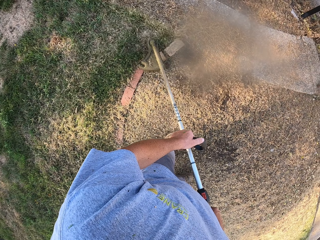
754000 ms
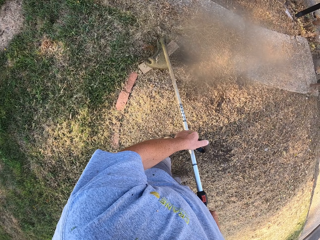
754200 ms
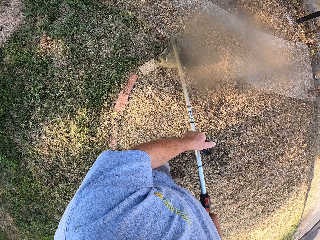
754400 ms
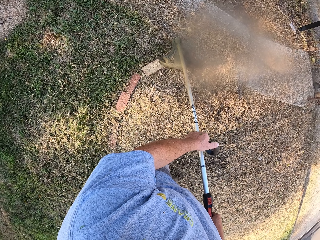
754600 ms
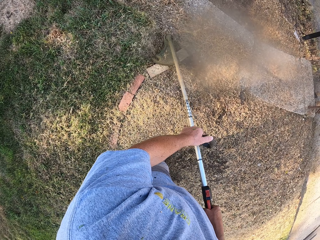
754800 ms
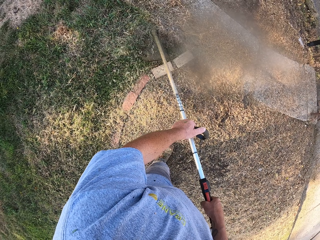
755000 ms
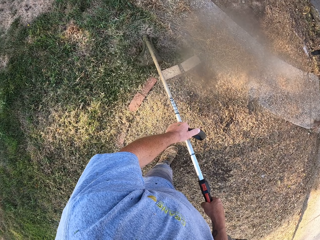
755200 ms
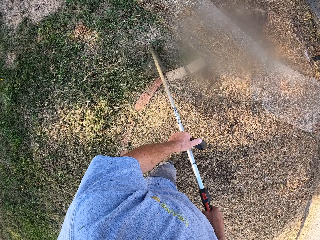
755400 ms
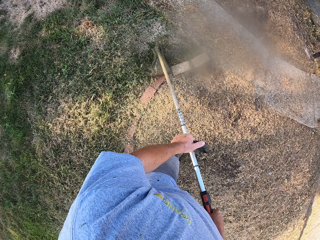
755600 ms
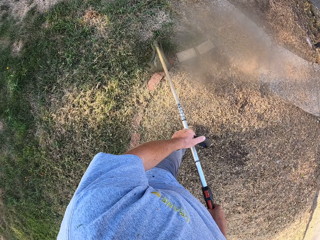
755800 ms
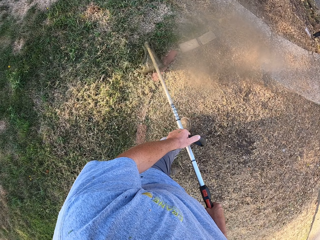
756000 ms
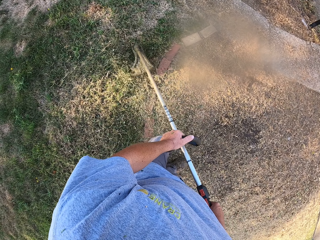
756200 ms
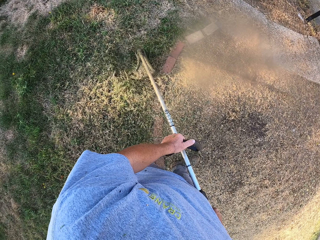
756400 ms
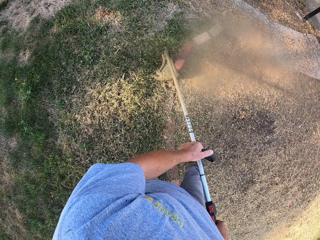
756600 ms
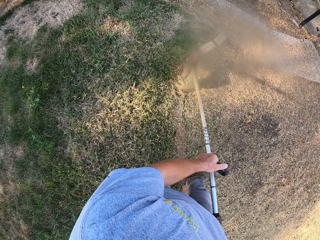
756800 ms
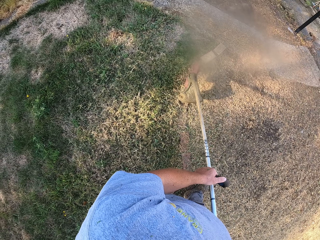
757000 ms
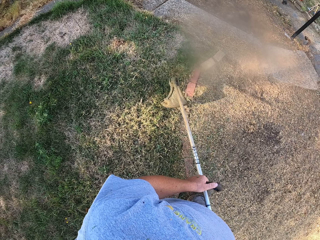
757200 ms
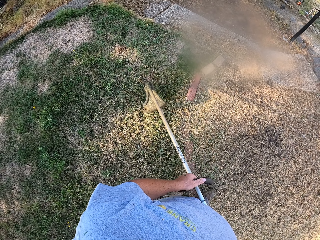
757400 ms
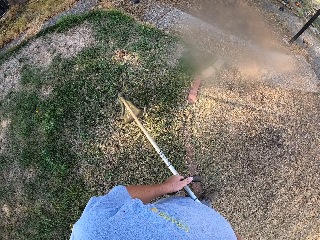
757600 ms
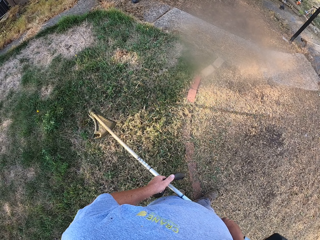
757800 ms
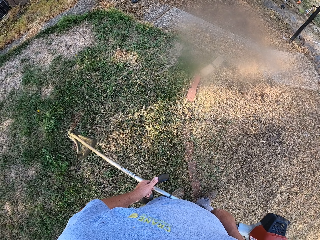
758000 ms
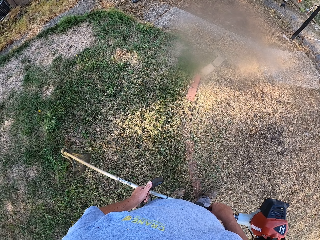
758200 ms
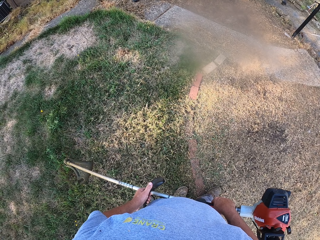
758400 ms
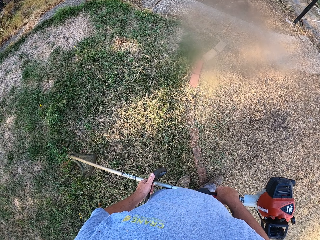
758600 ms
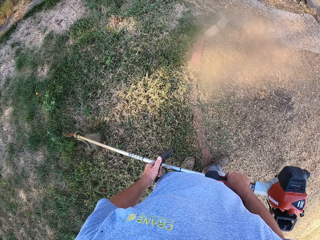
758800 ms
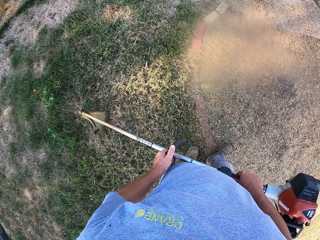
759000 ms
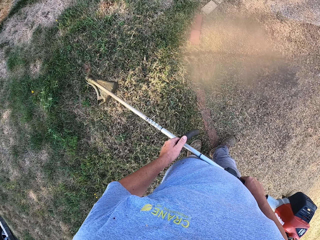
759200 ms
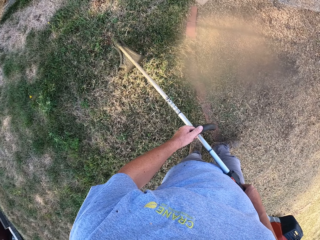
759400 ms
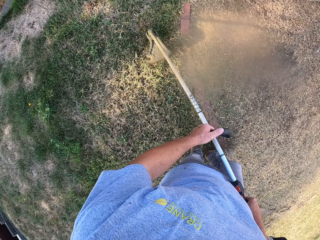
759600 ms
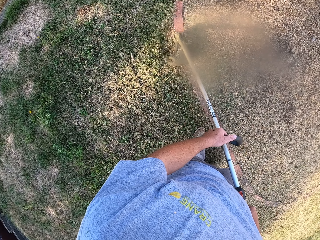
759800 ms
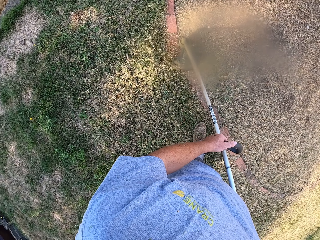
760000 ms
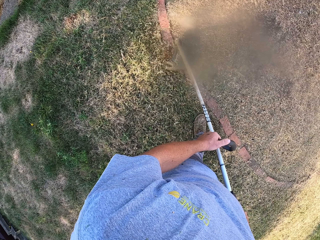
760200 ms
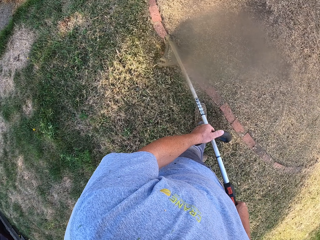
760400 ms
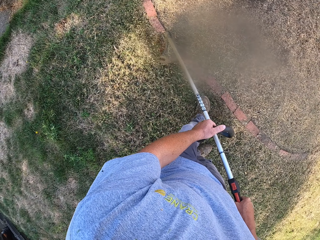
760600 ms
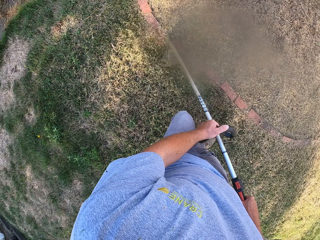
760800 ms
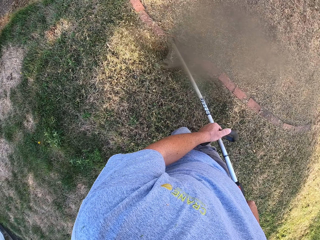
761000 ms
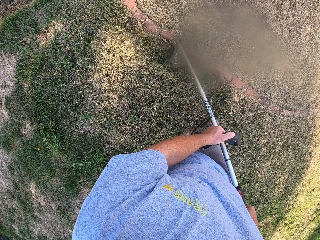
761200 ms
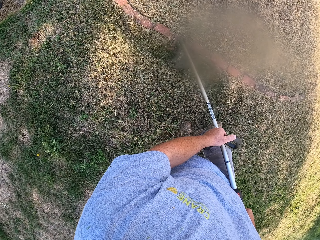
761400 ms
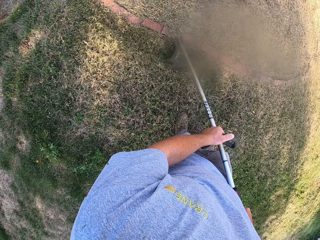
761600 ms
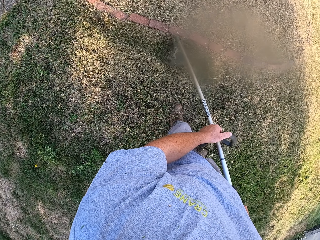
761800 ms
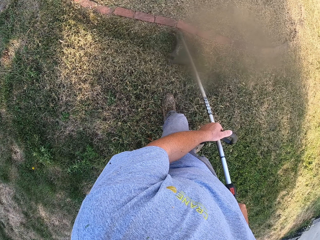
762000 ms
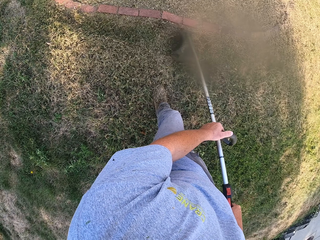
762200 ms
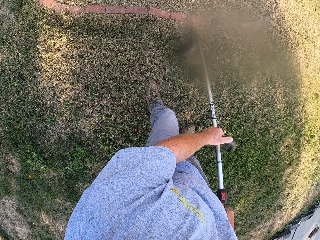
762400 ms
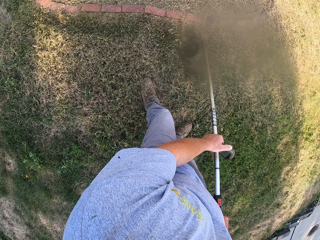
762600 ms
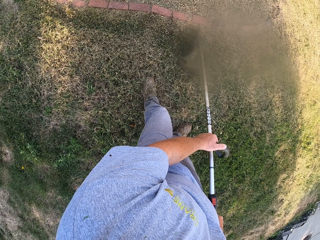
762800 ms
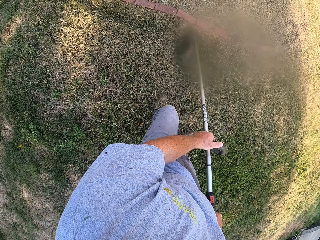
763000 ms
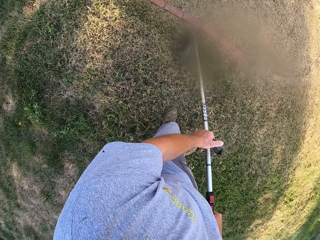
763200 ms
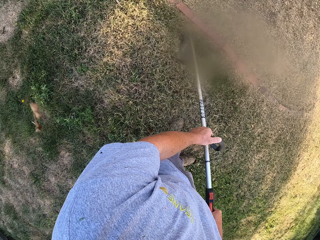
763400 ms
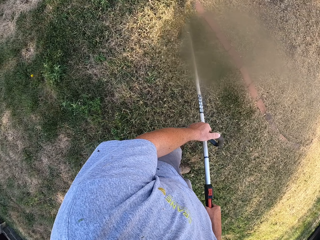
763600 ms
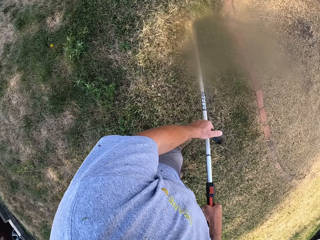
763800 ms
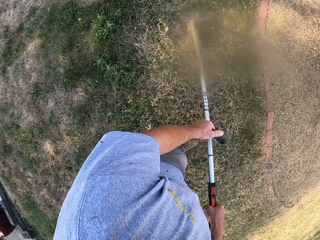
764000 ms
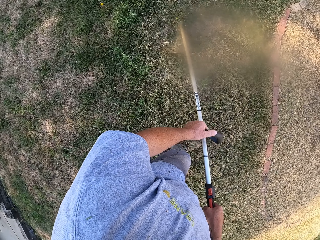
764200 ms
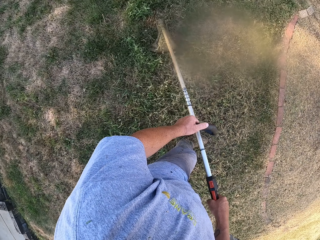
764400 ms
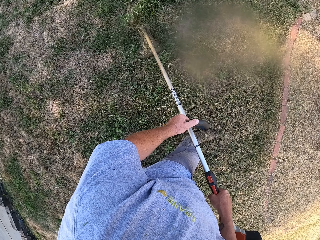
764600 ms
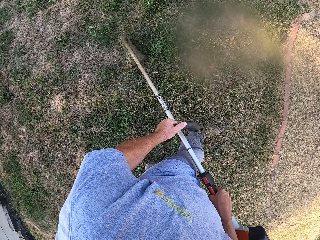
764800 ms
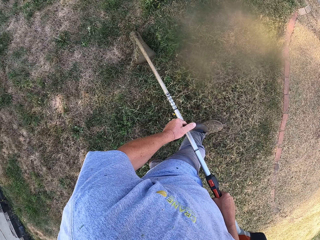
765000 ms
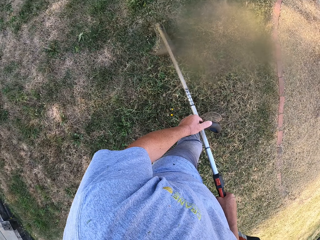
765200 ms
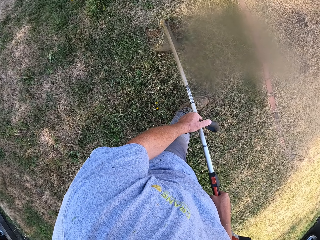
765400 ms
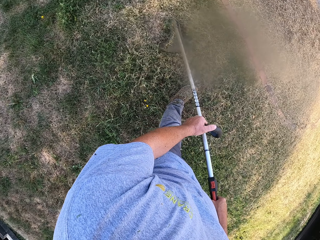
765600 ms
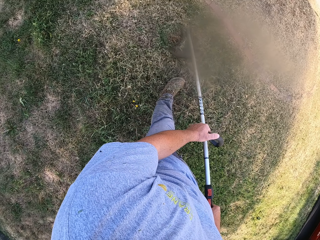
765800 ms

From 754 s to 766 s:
The camera wearer walks backwards.

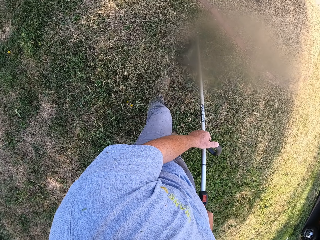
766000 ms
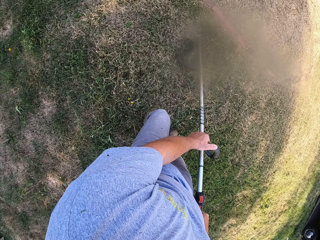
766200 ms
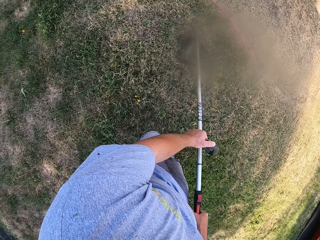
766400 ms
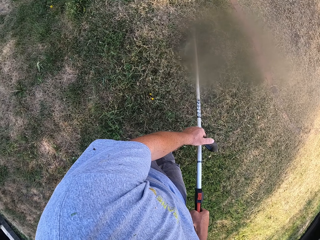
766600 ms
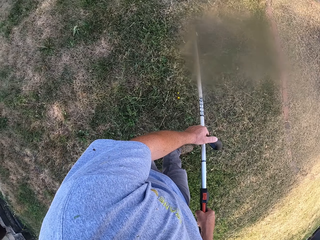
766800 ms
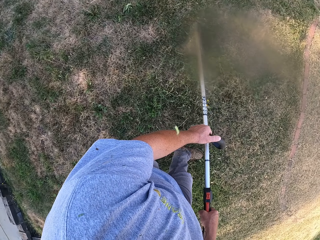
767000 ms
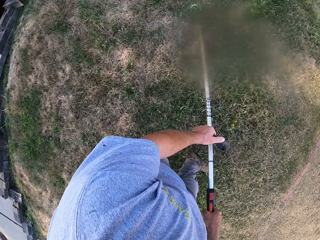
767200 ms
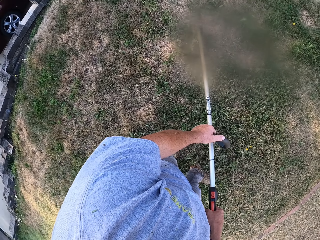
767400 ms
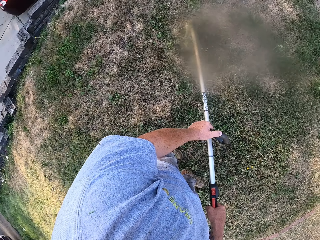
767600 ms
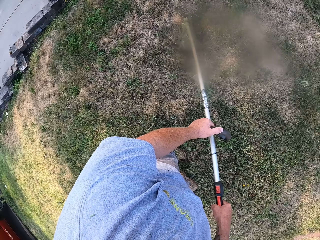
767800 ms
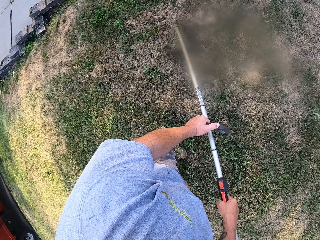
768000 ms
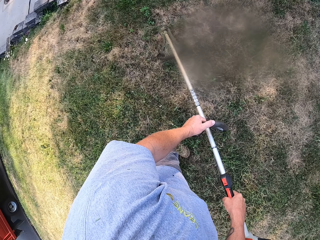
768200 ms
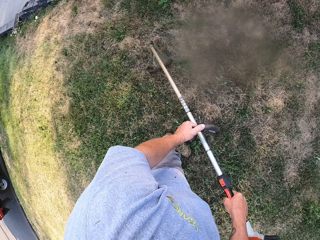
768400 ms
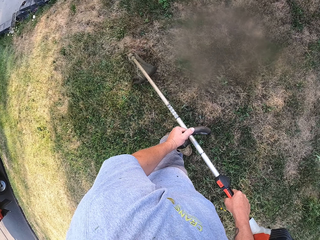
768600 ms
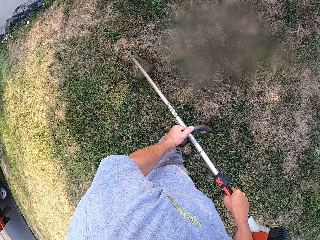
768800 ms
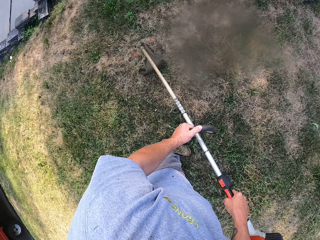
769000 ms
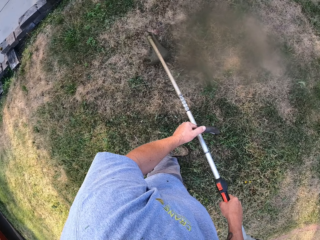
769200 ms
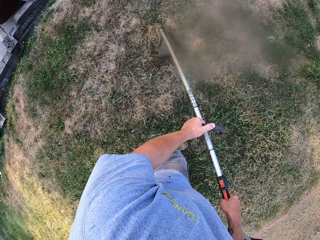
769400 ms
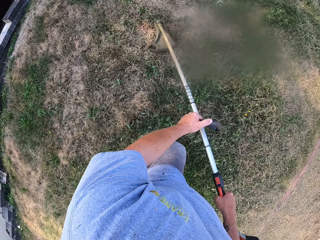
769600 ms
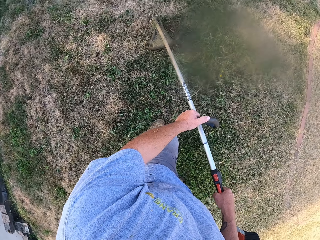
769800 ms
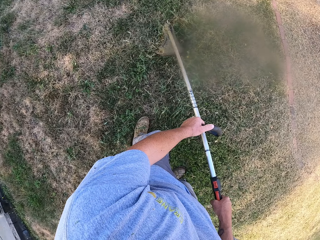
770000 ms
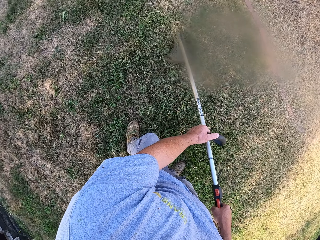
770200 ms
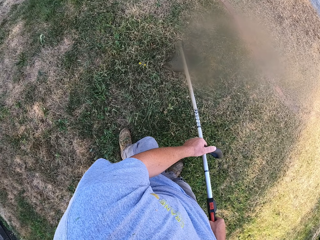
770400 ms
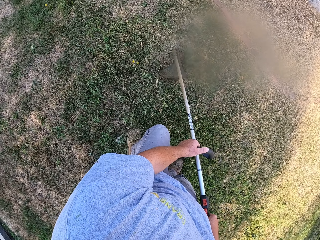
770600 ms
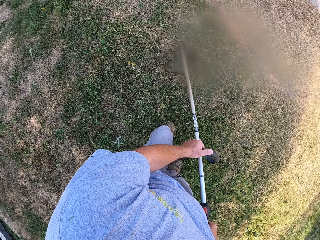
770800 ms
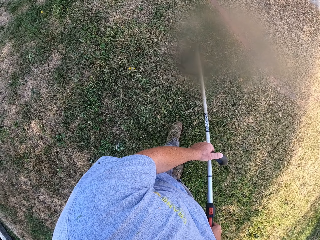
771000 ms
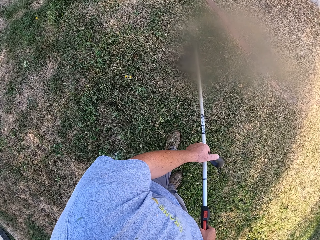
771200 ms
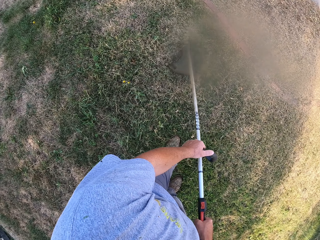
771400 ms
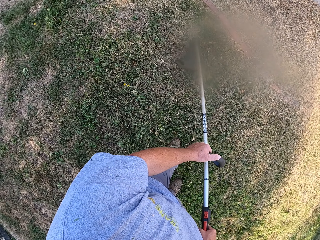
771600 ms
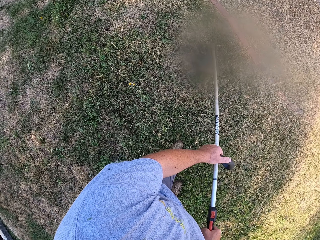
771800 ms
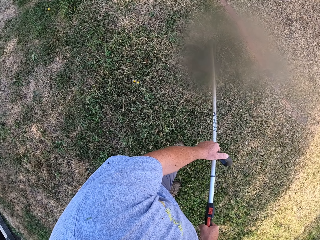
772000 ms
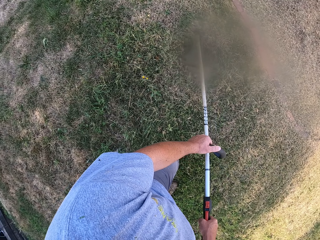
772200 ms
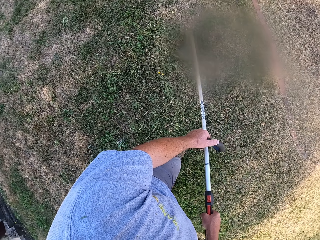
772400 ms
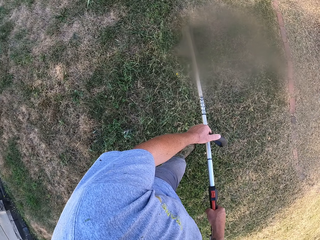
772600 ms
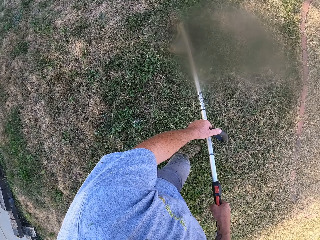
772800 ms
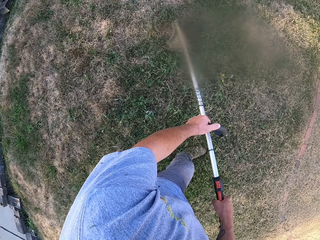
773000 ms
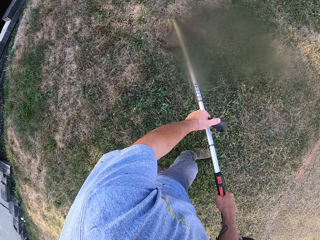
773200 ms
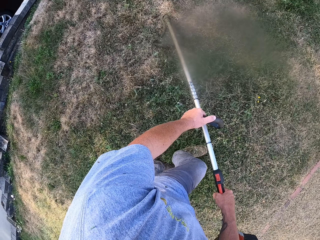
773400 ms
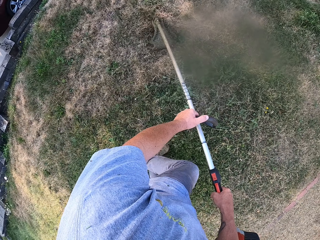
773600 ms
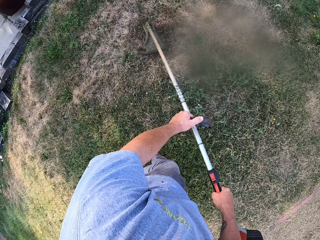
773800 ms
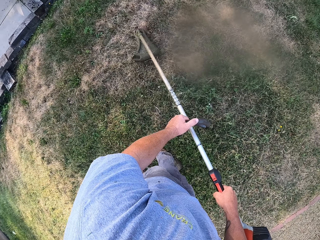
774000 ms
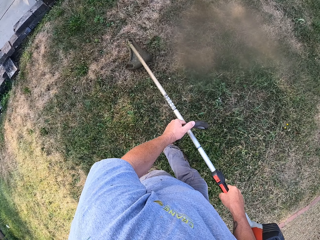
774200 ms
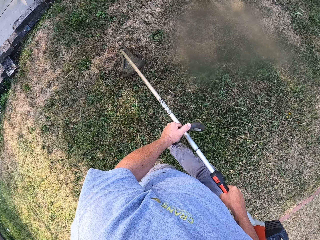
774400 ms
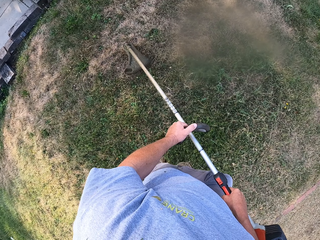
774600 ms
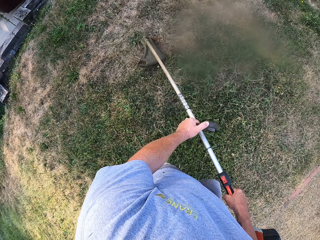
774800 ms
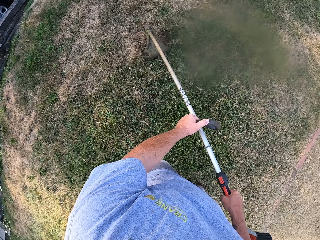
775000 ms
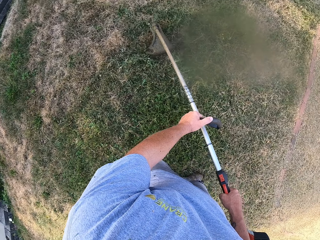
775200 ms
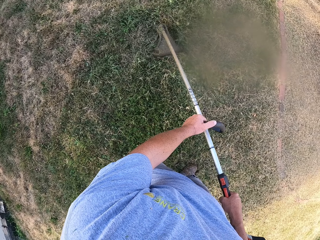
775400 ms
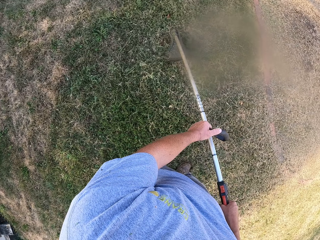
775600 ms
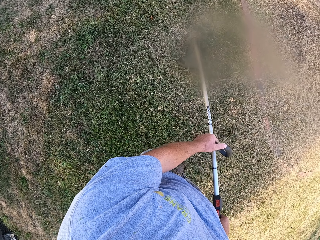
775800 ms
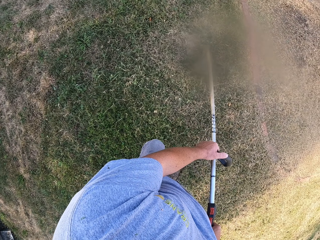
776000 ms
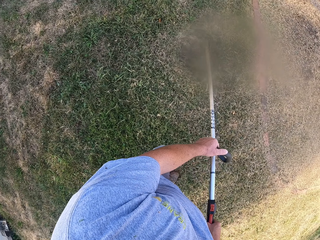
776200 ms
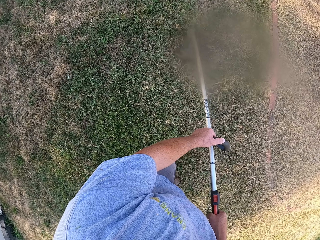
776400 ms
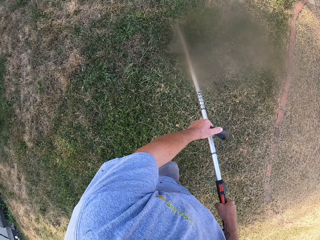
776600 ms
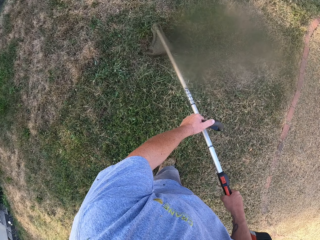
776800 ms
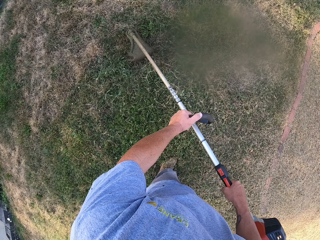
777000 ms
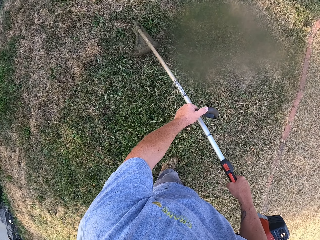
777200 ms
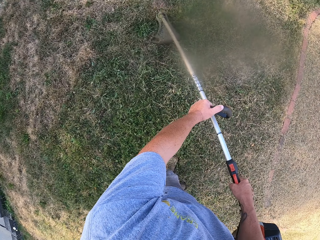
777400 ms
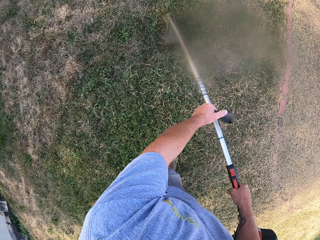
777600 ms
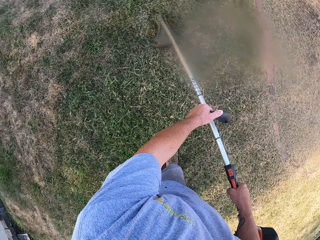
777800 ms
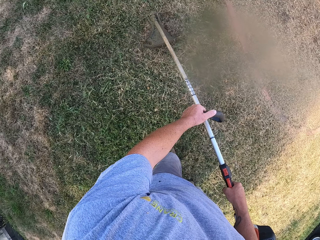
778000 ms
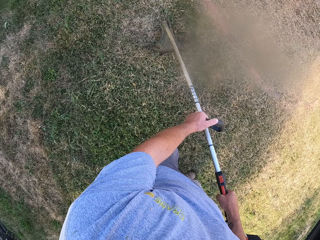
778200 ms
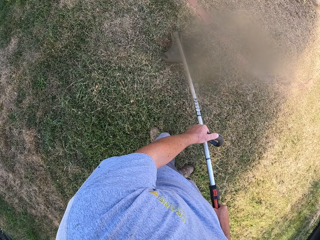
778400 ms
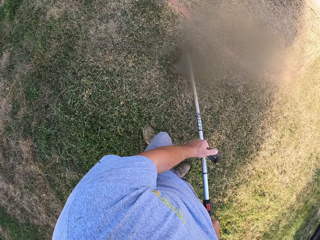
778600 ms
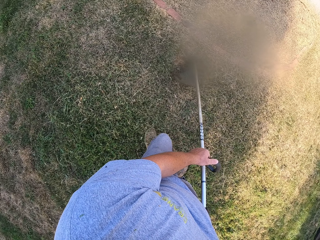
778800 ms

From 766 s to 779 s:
The camera wearer walks forward. They walk backwards.
